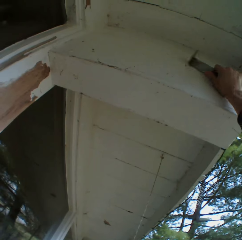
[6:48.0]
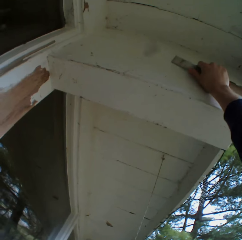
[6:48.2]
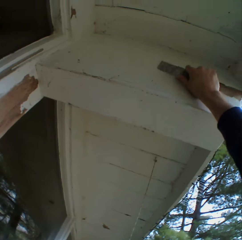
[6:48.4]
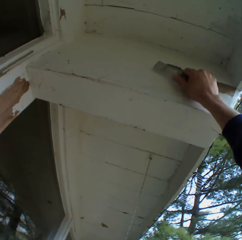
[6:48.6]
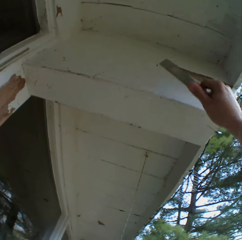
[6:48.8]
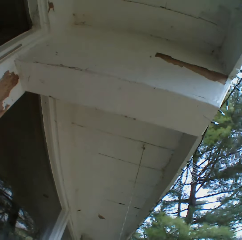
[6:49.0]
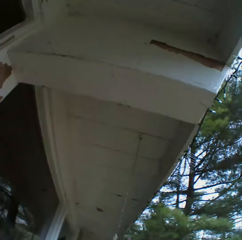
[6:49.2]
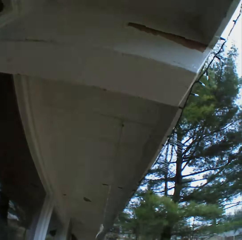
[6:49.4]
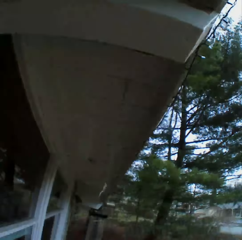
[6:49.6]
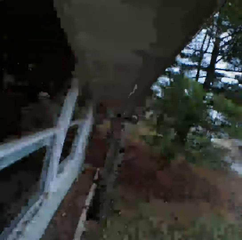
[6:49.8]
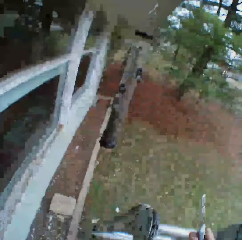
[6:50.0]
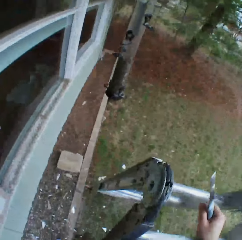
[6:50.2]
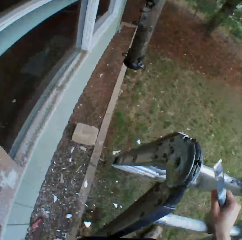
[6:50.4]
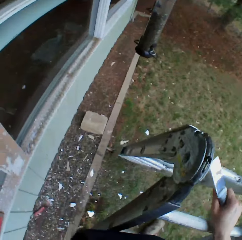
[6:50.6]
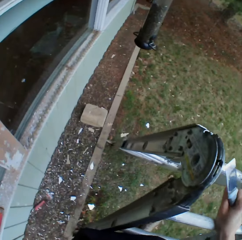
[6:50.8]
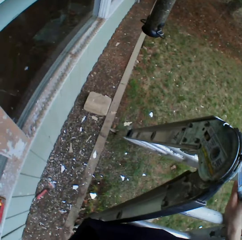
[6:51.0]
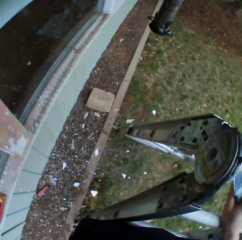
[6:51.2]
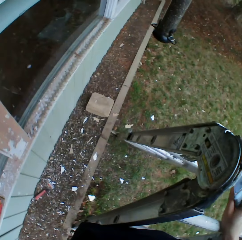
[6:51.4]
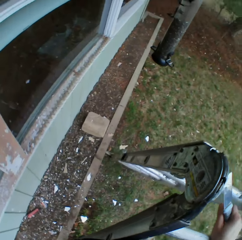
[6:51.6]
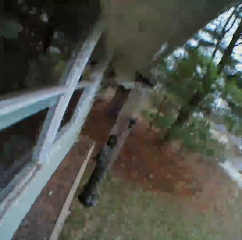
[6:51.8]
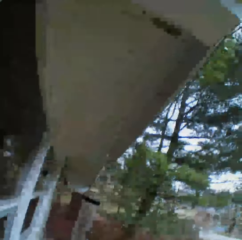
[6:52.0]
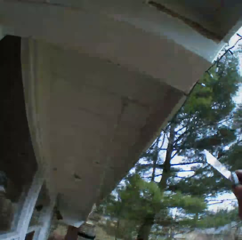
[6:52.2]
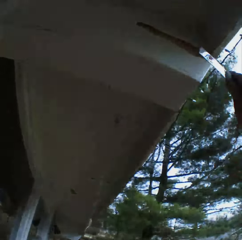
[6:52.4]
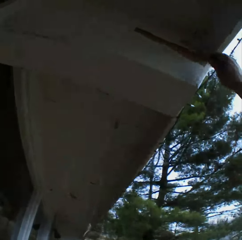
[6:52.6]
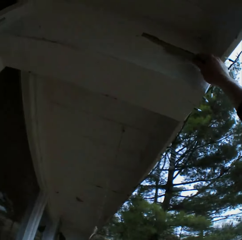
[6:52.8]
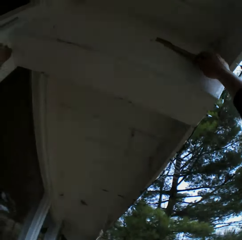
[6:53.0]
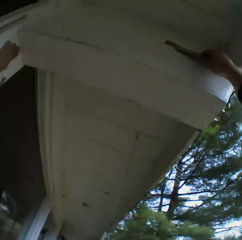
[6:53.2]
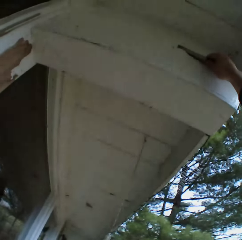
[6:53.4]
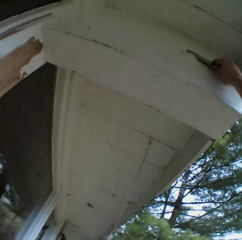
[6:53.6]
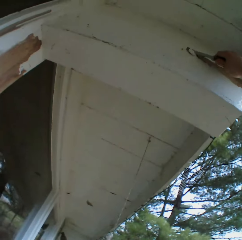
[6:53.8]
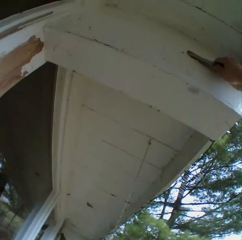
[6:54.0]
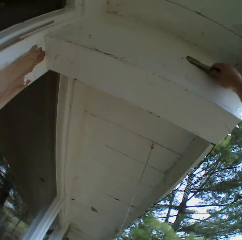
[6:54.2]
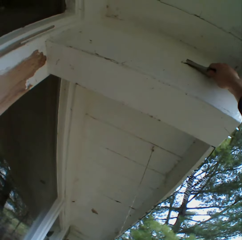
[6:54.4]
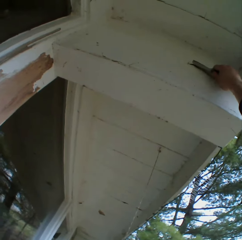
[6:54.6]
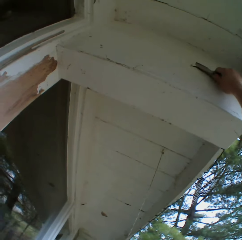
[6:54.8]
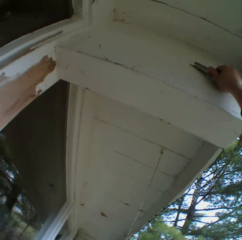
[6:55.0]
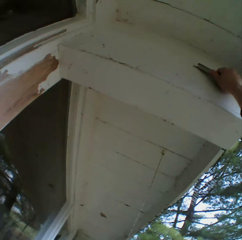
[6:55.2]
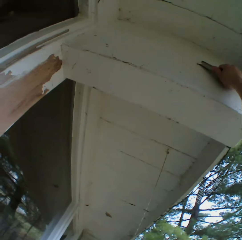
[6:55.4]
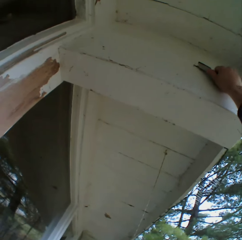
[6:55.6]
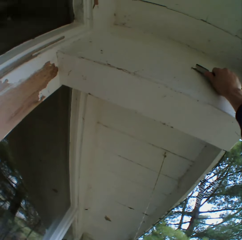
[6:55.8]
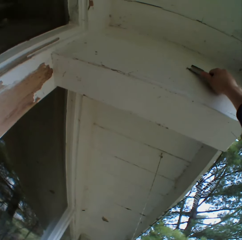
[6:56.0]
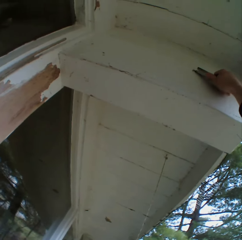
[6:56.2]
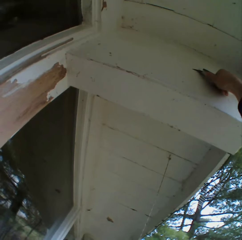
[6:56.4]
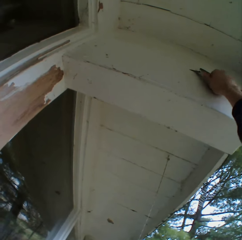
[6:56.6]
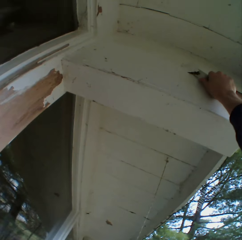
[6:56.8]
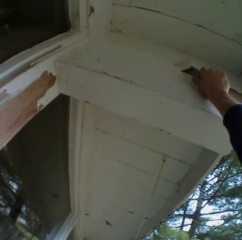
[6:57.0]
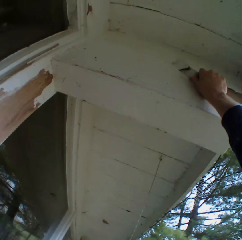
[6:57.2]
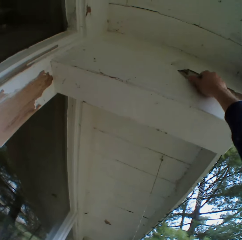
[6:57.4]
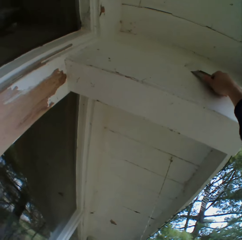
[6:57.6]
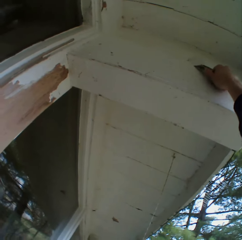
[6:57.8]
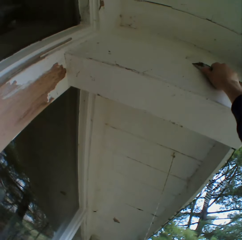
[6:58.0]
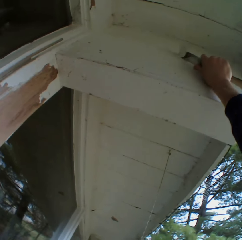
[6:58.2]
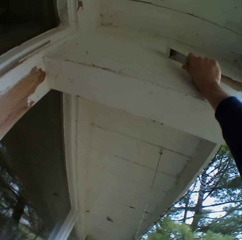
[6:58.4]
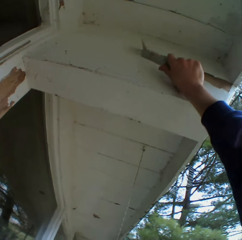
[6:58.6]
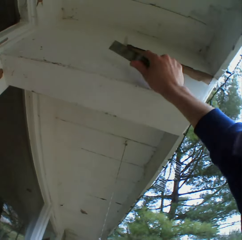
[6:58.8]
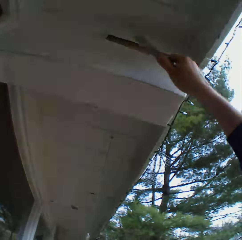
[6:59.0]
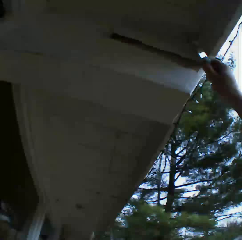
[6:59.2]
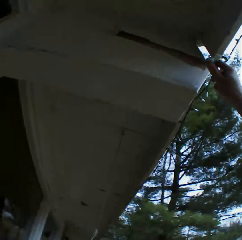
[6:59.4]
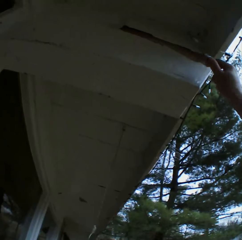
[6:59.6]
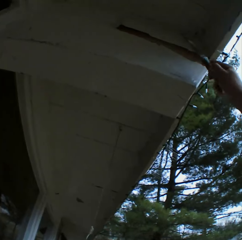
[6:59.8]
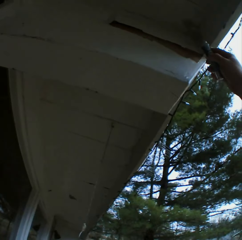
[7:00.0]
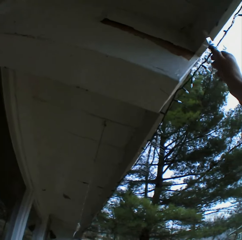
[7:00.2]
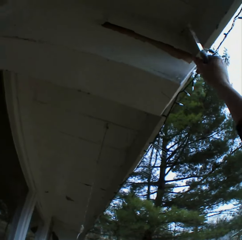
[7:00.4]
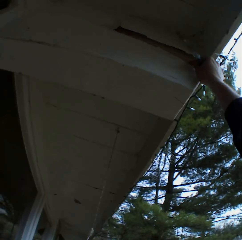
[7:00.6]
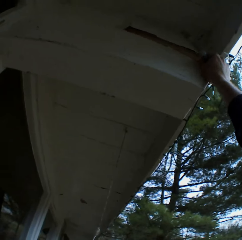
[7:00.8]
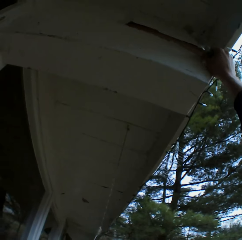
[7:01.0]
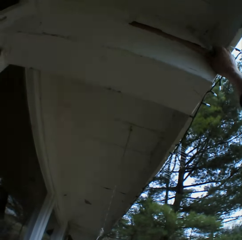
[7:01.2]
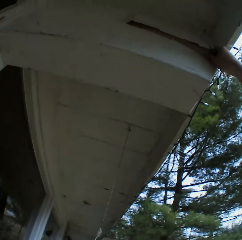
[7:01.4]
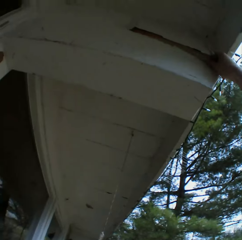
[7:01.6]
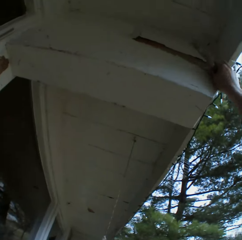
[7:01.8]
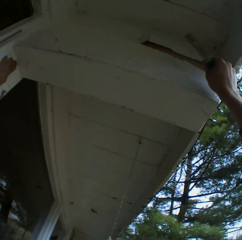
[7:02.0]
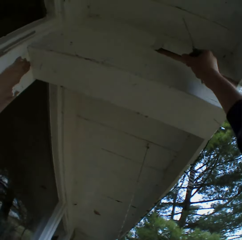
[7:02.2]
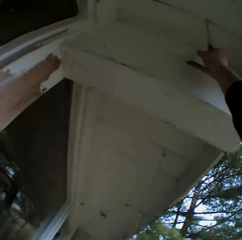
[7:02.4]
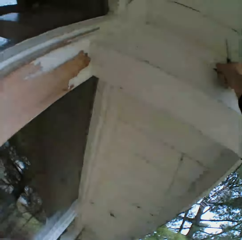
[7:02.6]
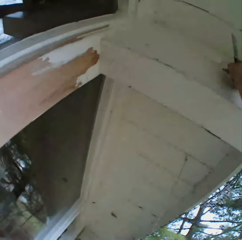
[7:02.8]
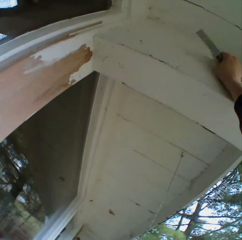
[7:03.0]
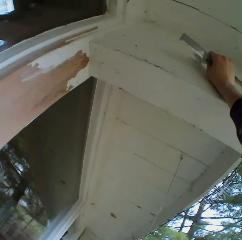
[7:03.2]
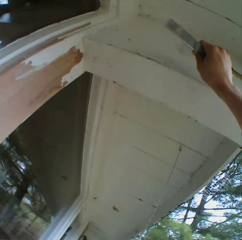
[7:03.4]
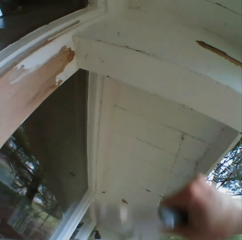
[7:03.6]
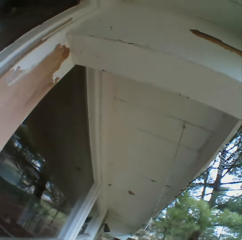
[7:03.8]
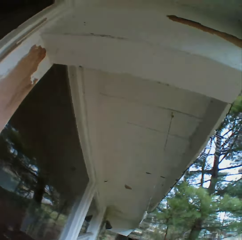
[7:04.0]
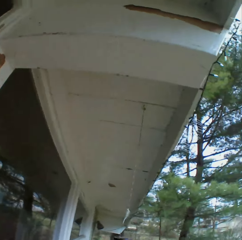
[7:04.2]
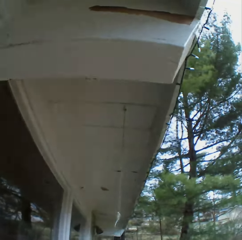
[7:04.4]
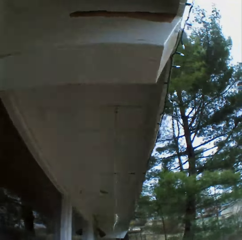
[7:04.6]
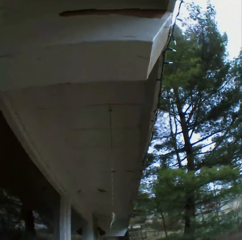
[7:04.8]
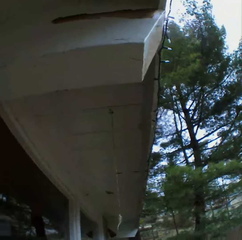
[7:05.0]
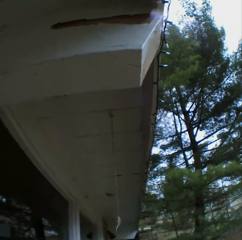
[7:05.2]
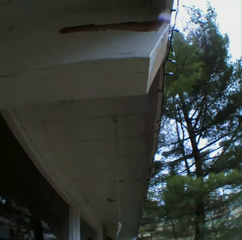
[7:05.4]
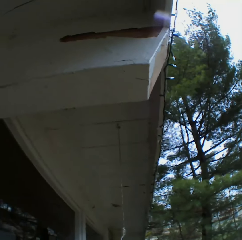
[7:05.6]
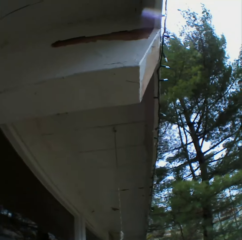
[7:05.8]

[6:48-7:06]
The camera wearer adjusts himself on the ladder. He removes the dried paint with a metal scraper. He removes the dried paint with his hand.

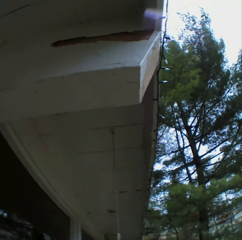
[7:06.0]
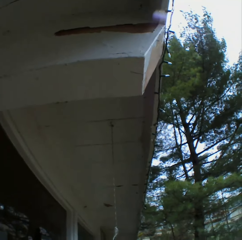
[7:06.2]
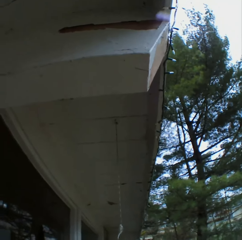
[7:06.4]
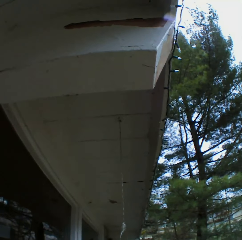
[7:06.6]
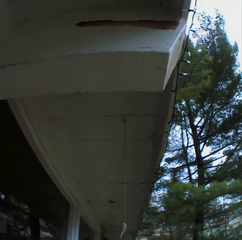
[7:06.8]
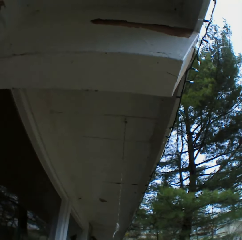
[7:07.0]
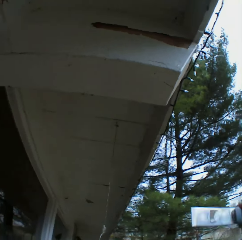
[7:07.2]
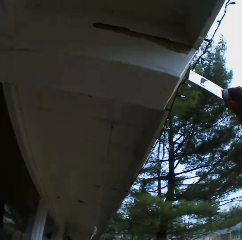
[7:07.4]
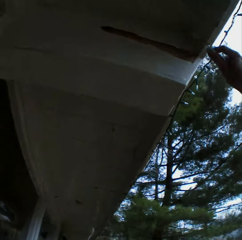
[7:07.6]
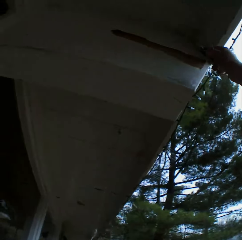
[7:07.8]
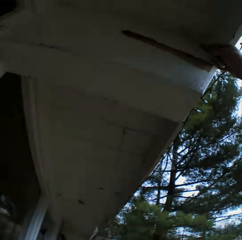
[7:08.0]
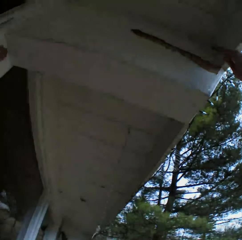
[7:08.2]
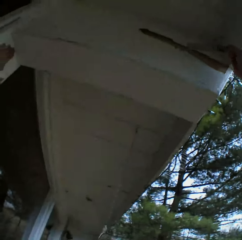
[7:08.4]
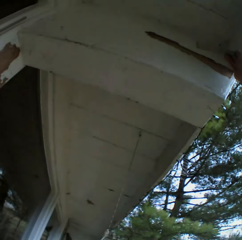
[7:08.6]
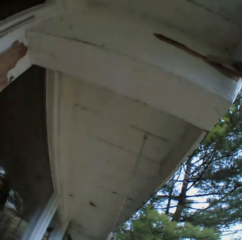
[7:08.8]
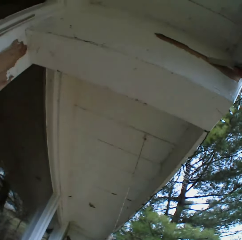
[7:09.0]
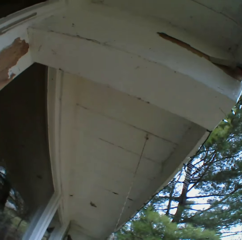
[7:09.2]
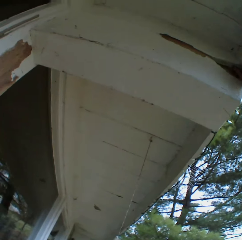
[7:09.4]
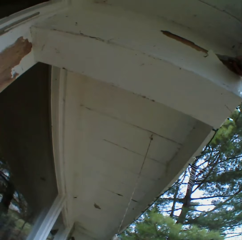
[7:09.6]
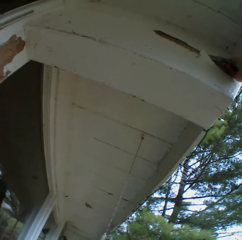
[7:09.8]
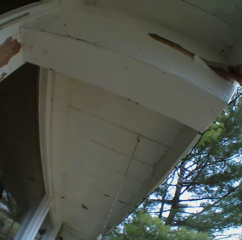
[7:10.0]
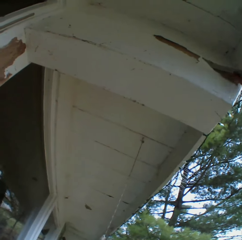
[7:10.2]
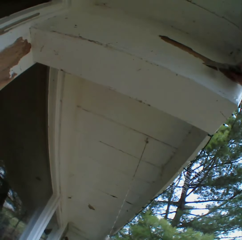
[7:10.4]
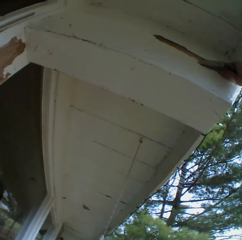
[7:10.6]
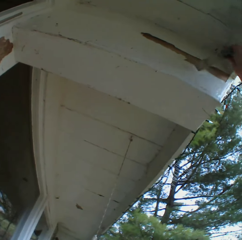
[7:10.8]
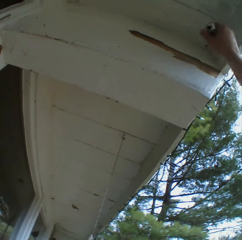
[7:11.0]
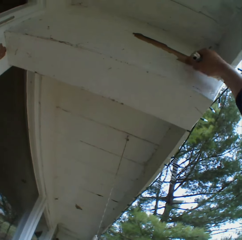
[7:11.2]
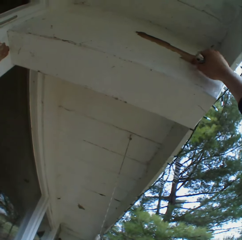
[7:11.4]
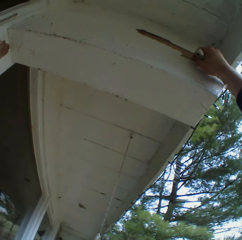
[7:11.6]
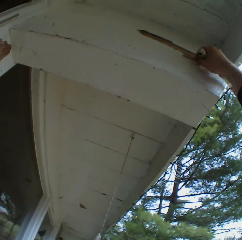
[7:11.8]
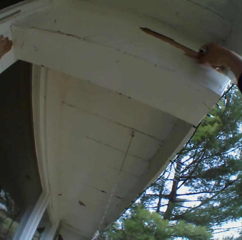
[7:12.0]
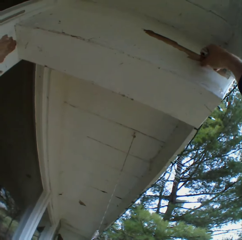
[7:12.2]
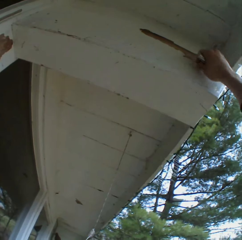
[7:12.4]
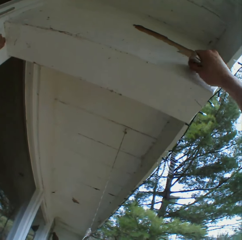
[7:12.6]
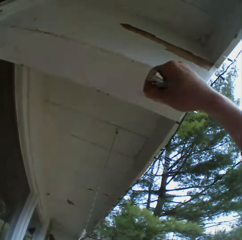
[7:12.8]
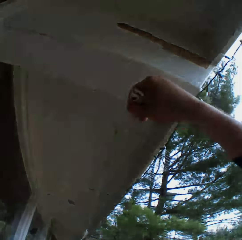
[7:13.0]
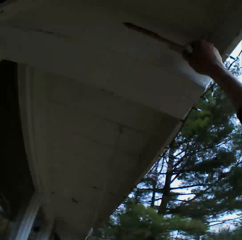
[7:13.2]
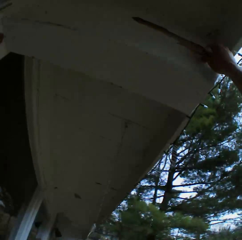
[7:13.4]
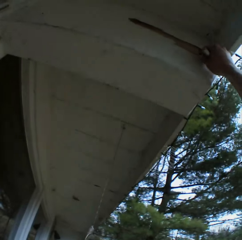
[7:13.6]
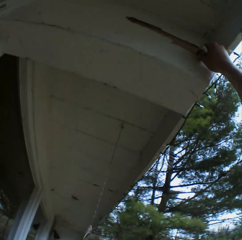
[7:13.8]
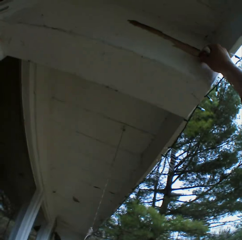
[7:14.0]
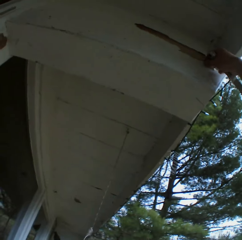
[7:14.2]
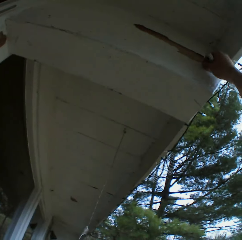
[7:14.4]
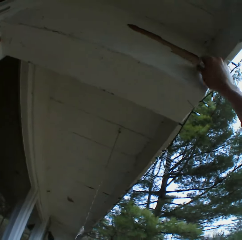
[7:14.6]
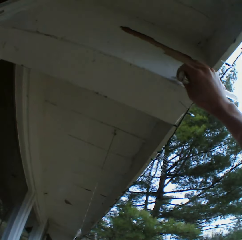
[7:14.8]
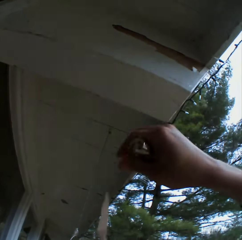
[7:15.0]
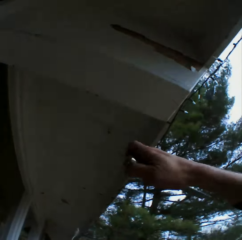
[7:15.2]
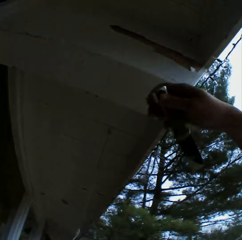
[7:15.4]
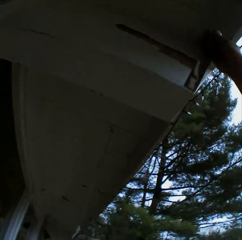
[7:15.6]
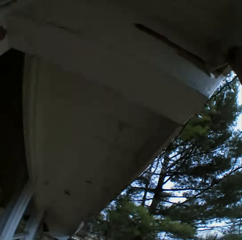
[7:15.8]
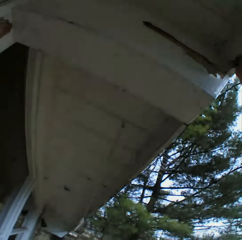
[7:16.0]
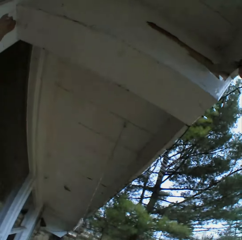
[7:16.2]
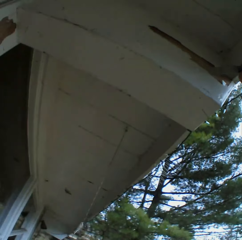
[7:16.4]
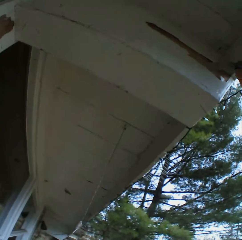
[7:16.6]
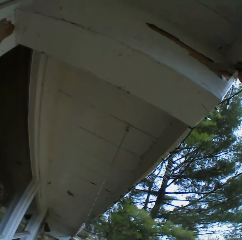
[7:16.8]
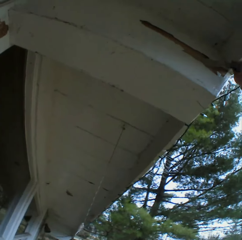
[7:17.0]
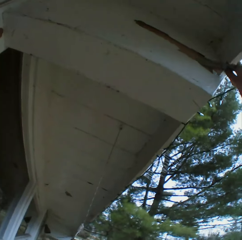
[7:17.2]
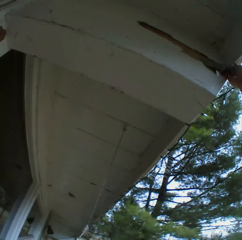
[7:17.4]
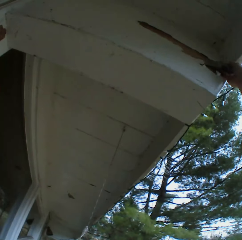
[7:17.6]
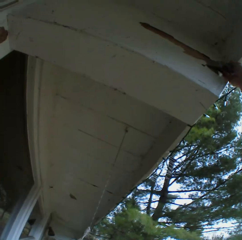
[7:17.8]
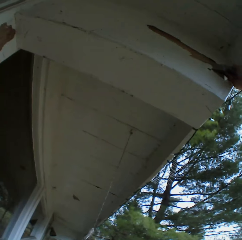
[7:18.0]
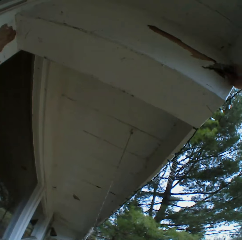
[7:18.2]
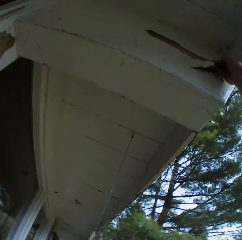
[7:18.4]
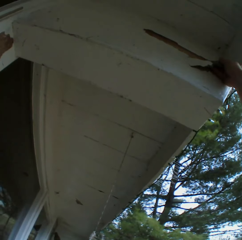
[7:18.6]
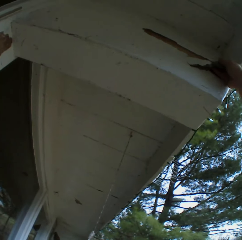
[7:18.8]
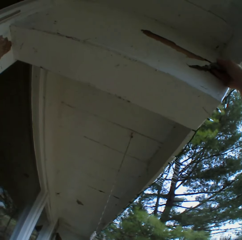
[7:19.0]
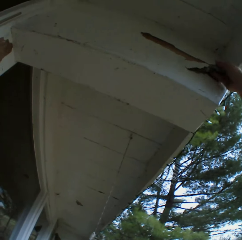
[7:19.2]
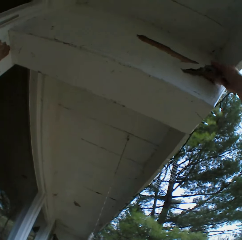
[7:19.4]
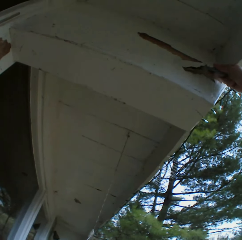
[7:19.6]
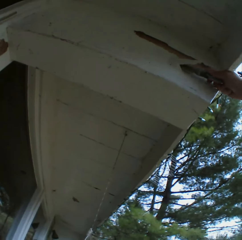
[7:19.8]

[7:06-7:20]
The camera wearer removes the dried paint with a metal scraper. He removes the dried paint with his hand. He removes the dried paint with the metal scraper.
